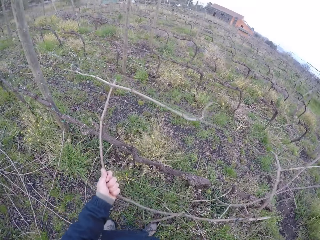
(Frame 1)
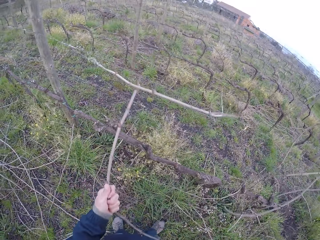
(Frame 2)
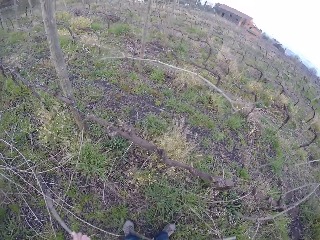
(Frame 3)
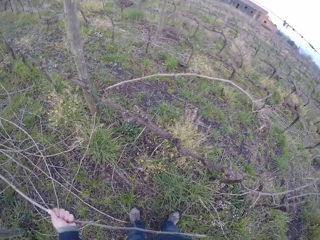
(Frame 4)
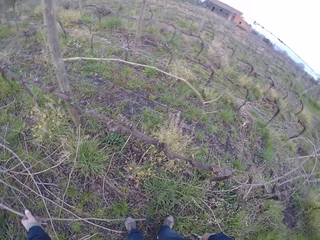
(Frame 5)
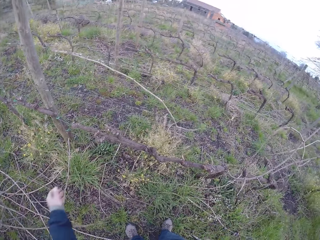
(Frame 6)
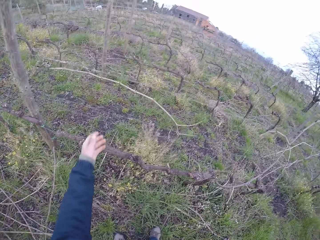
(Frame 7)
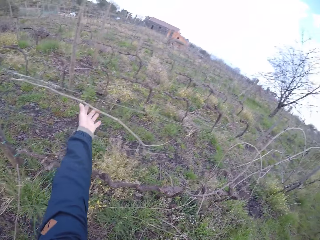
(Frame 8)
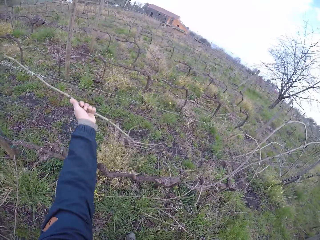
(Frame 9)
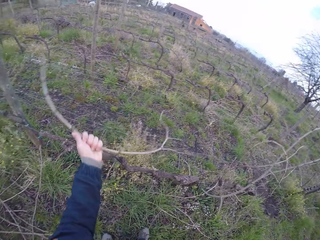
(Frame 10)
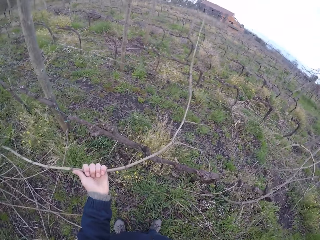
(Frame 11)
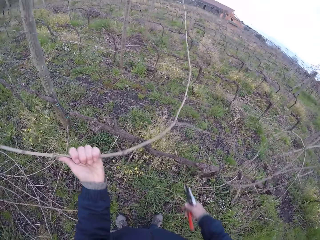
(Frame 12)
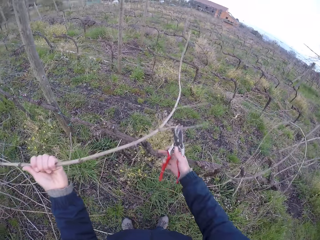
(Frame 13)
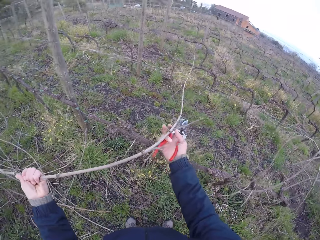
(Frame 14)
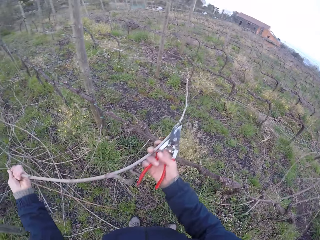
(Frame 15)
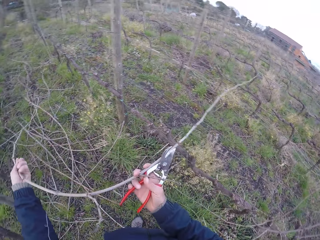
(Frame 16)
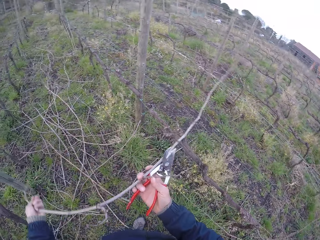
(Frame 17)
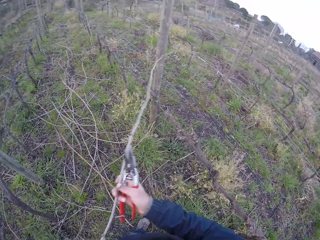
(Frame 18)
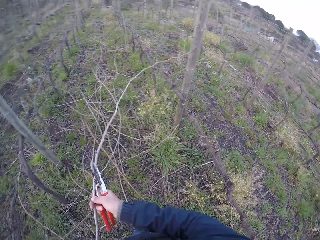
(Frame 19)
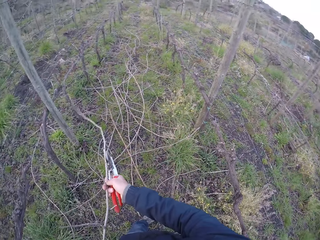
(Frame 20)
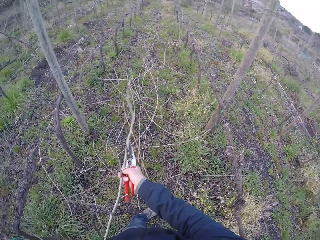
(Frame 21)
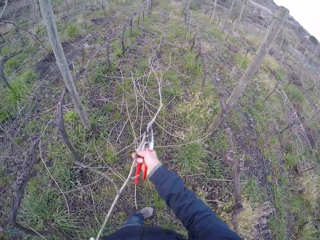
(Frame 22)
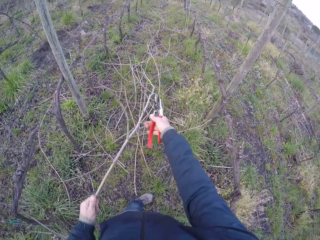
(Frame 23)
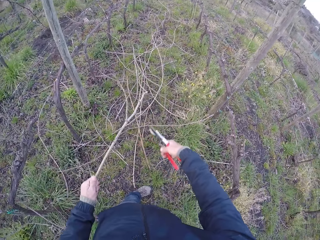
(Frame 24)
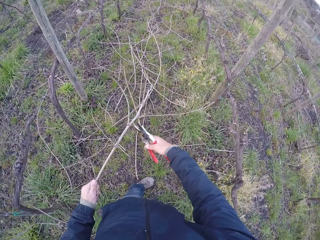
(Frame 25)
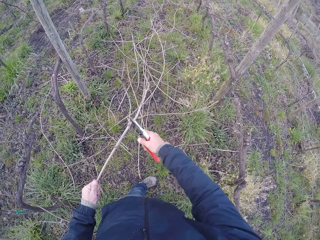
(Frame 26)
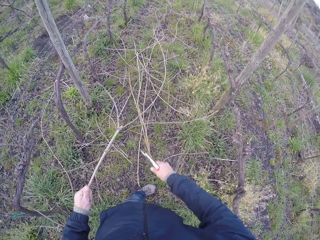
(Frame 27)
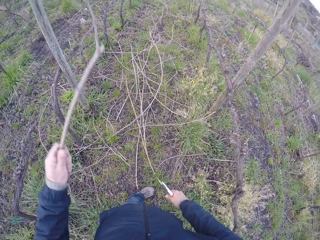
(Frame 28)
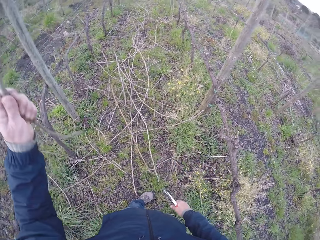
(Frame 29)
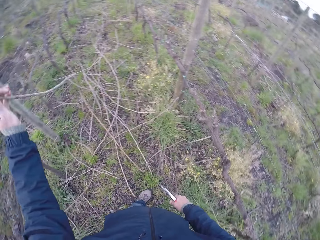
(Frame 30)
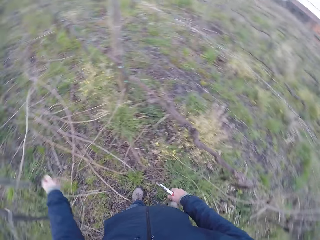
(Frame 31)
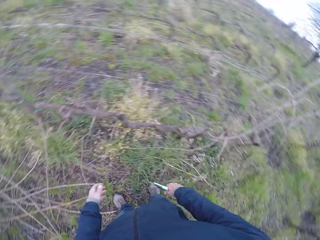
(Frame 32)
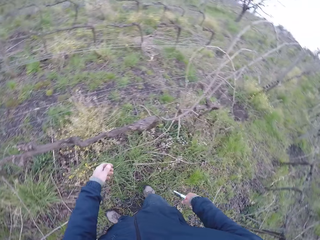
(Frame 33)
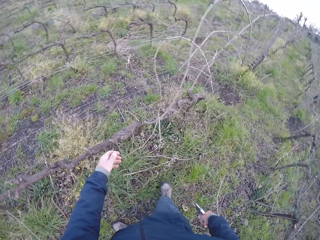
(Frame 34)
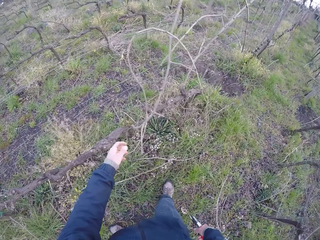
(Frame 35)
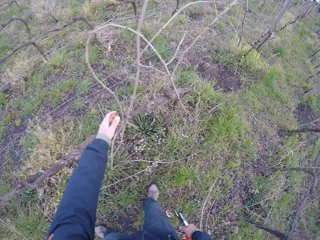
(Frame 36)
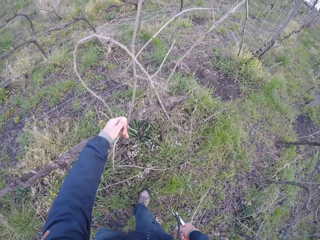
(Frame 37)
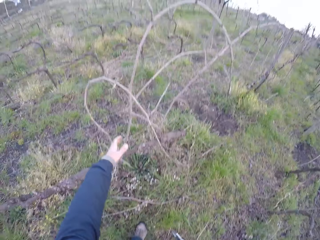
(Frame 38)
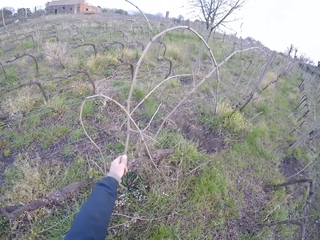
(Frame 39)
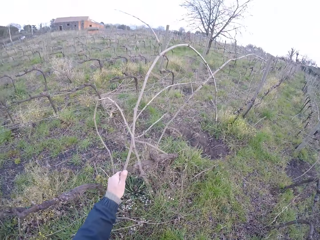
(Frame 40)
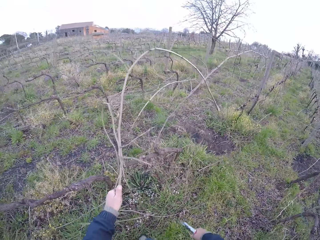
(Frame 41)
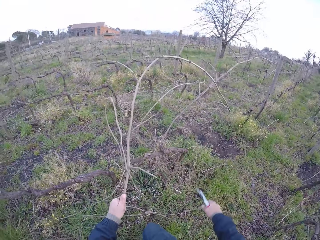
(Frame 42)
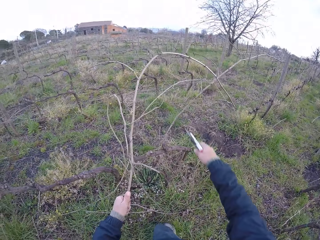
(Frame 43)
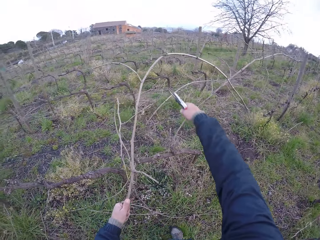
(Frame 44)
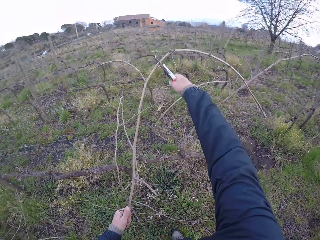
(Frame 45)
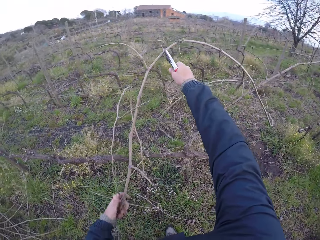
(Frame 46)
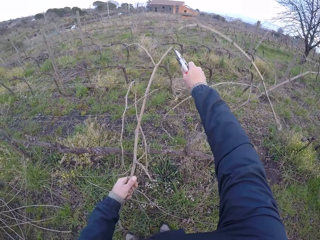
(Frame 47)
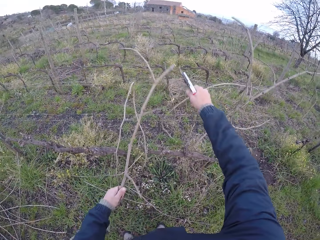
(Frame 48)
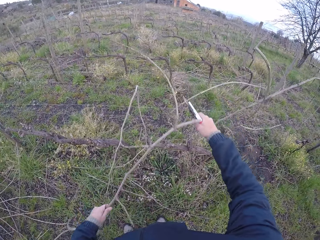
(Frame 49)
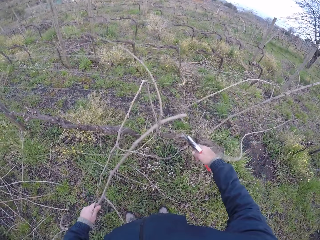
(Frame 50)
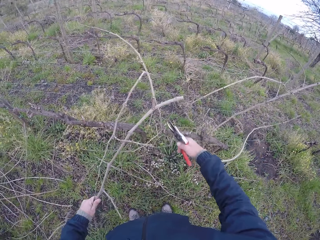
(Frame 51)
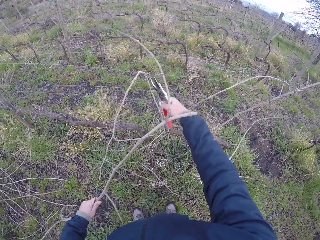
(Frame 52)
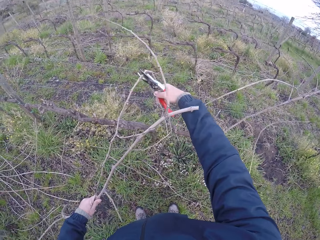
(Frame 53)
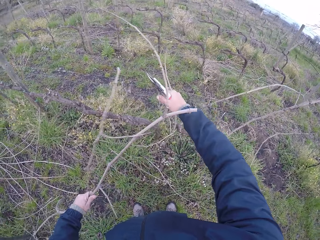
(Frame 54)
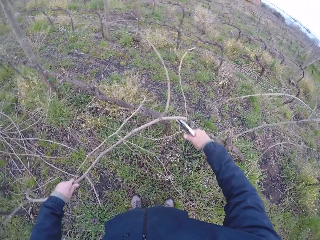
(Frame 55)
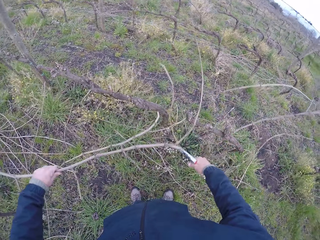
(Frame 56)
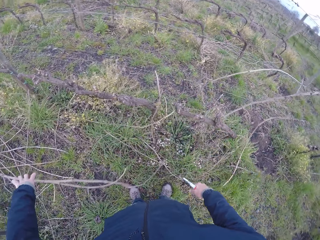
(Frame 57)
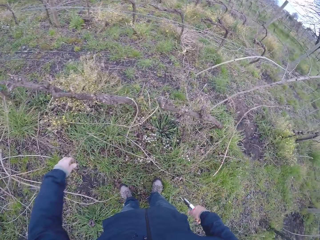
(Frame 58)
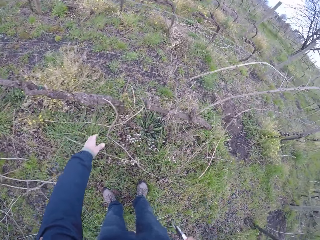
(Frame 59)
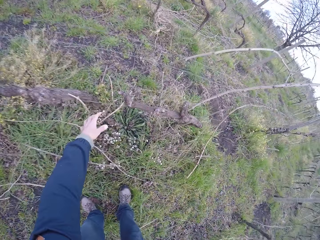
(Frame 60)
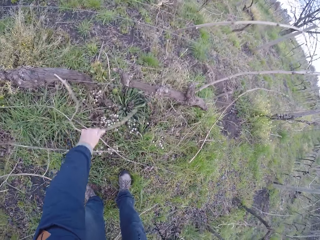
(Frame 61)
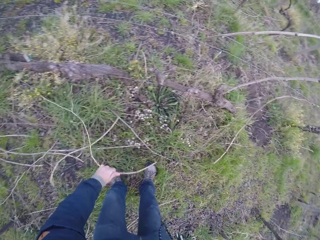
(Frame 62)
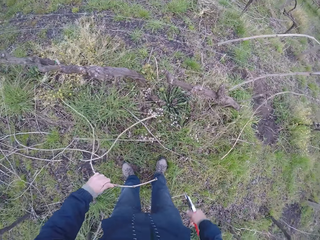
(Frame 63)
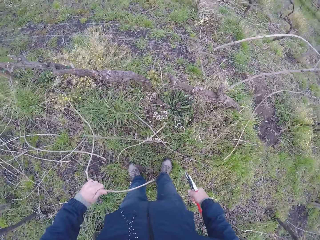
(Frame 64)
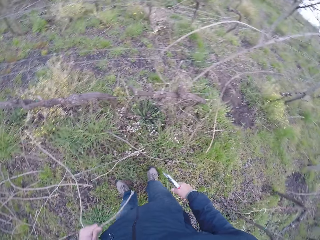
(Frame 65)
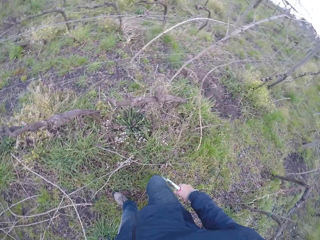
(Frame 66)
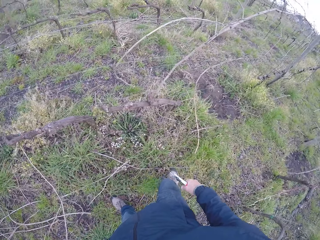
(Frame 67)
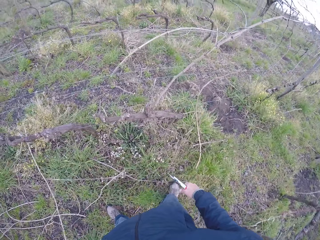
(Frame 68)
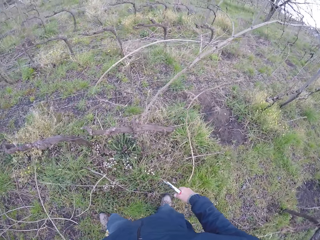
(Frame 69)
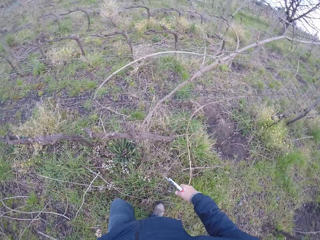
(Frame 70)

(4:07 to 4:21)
The camera wearer drags a stick from the barbed wire with his left hand. He drops the stick in his left hand on the floor. He drags a stick from the barbed wire with his left hand. He drags a stick from the barbed wire with both hands. He cuts the stick or twig in his left hand with the pliers in his right hand. He drops the stick in his left hand on the floor. He holds twigs. He drags a stick from the barbed wire with his left hand. He cuts the stick in his left hand with the pliers in his right hand. He cuts the stick in the barbed wire with the pliers in his right hand. He drops the stick in his left hand on the floor. He drags a stick from the barbed wire with his left hand.

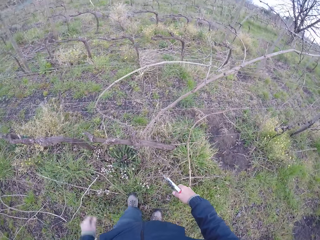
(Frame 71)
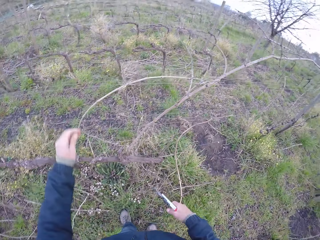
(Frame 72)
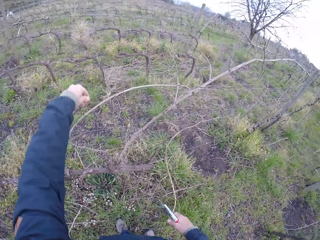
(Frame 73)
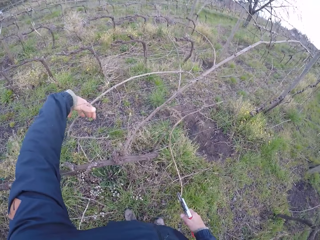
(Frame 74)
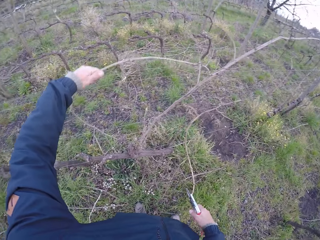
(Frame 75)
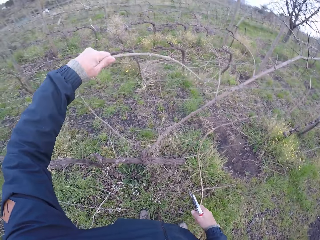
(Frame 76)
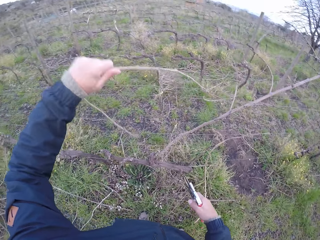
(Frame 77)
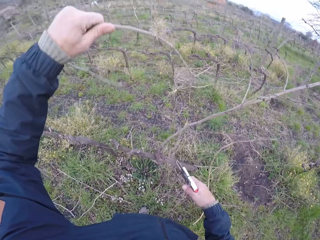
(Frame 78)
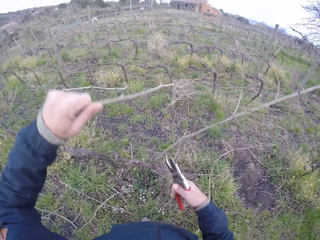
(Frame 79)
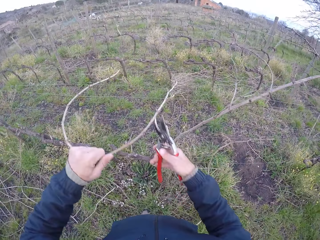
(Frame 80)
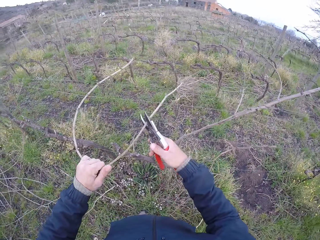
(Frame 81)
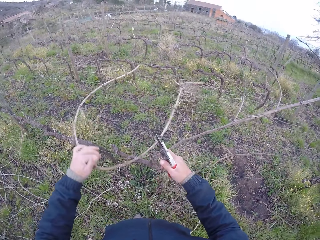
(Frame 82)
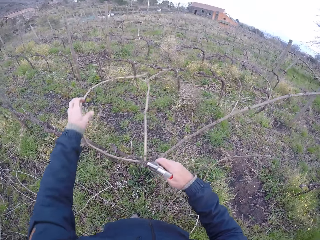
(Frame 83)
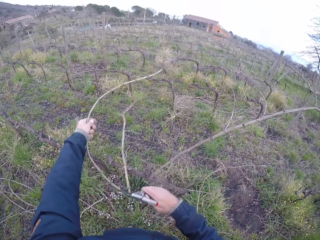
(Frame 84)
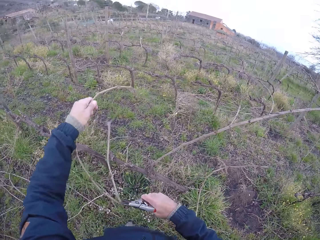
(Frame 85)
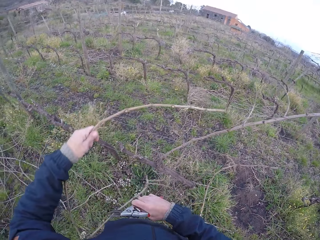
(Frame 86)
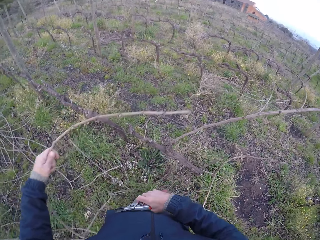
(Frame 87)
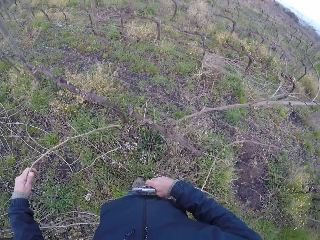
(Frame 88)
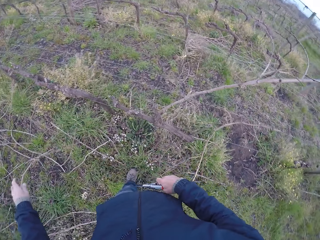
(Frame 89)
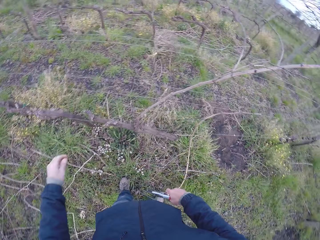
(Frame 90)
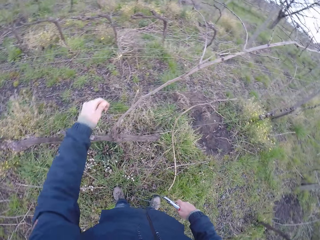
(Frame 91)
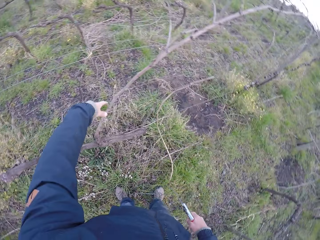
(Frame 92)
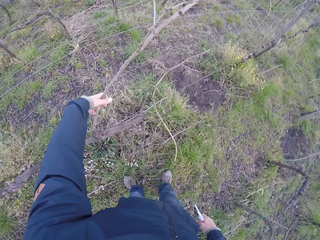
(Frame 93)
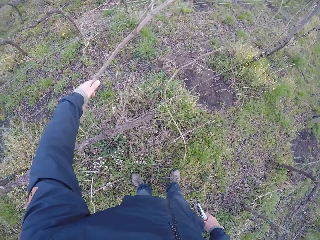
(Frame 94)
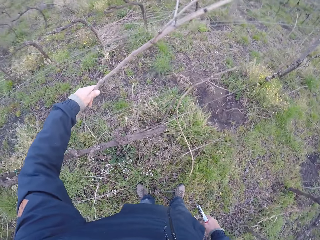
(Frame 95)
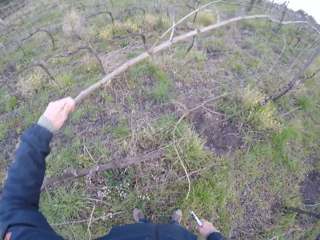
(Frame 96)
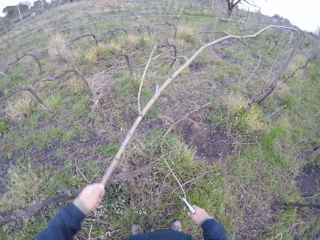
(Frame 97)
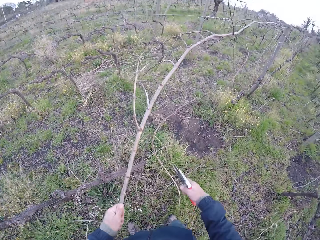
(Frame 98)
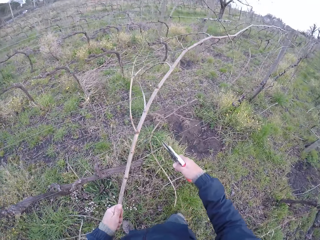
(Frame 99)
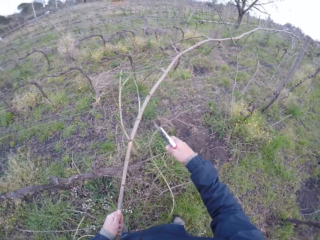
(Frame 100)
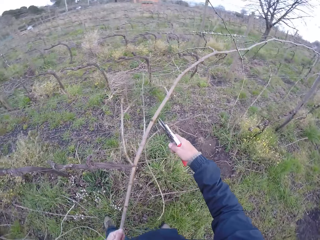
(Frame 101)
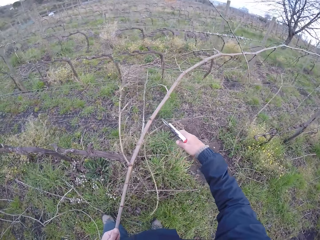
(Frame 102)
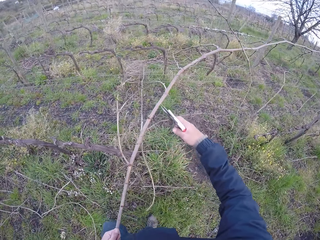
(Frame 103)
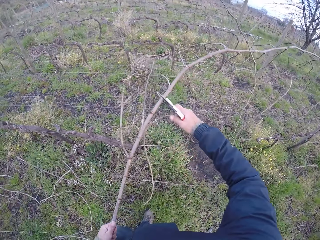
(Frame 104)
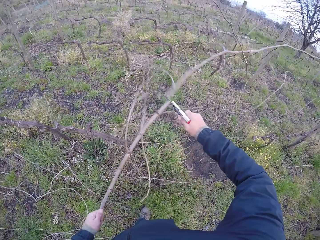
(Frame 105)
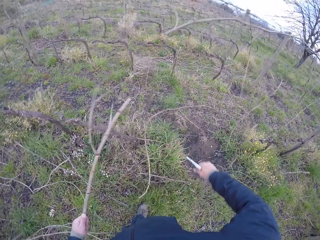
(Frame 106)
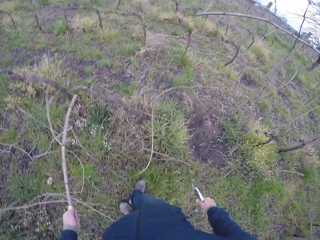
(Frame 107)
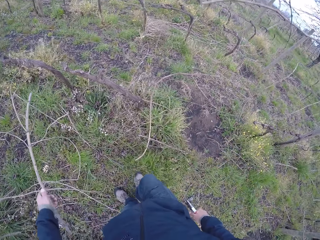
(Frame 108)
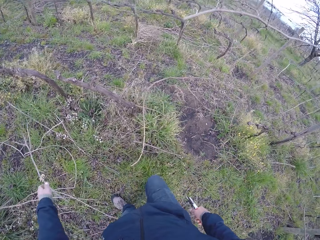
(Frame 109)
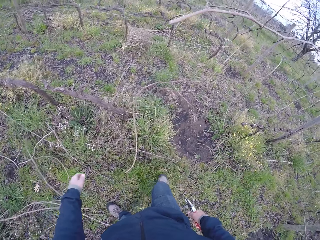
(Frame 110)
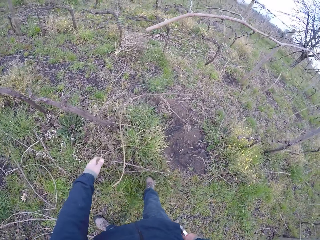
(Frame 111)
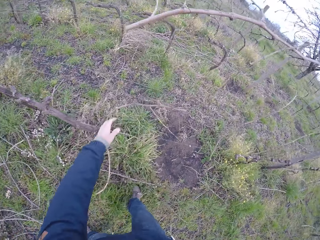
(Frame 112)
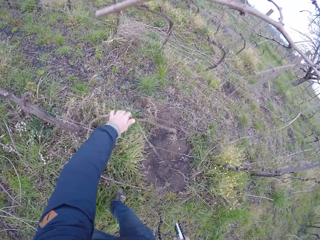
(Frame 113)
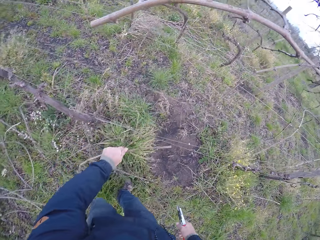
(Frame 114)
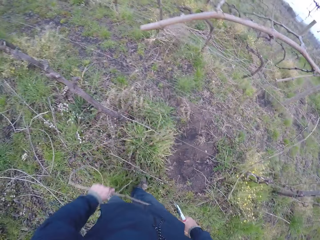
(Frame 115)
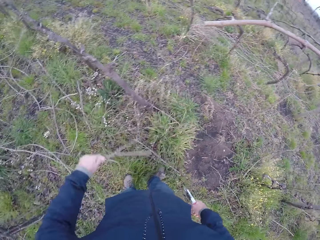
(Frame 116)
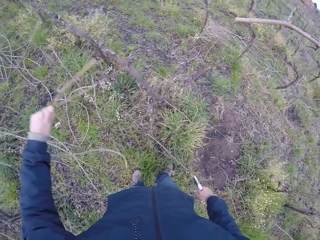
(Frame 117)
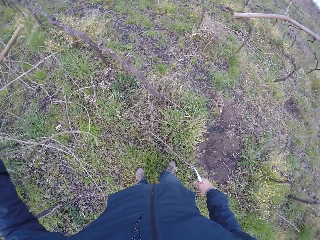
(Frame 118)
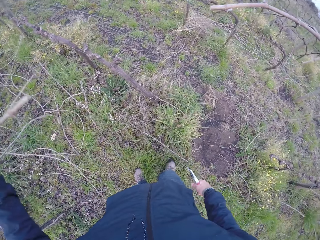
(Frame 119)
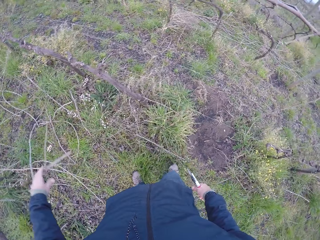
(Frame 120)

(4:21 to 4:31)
The camera wearer drags a stick from the barbed wire with his left hand. He cuts the stick in the barbed wire with the pliers in his right hand. He drags a stick from the barbed wire with his left hand. He drops the stick in his left hand on the floor. He drags a stick from the barbed wire with his left hand. He cuts the stick in the barbed wire with the pliers in his right hand. He drops the stick in his left hand on the floor. He drags a stick from the barbed wire with his left hand.
